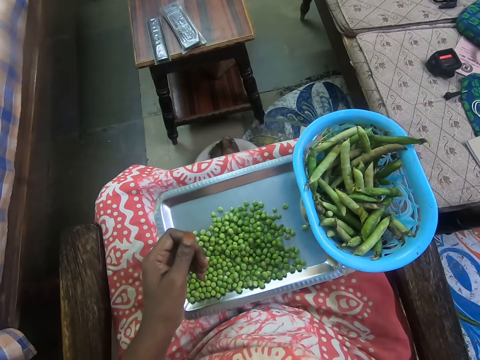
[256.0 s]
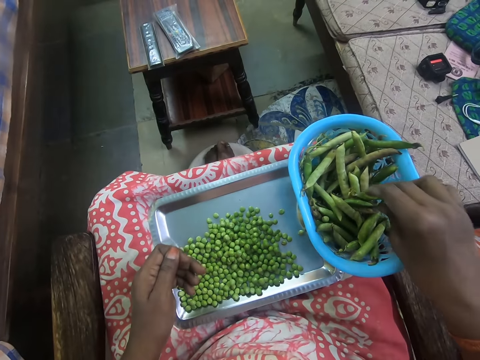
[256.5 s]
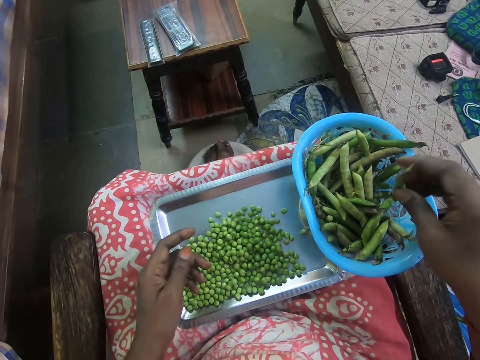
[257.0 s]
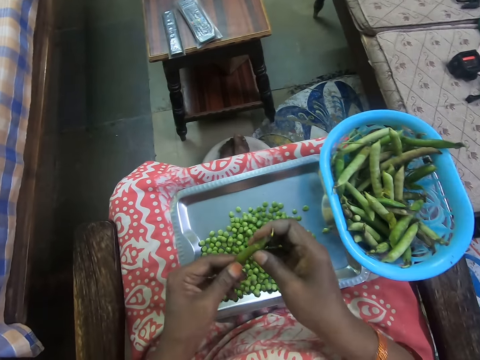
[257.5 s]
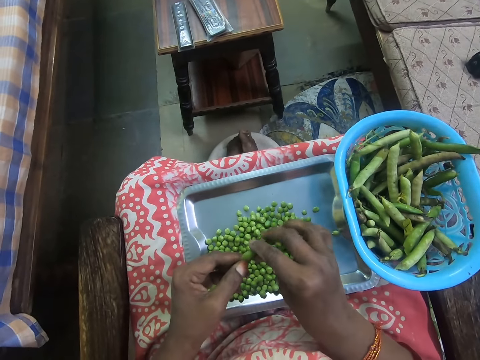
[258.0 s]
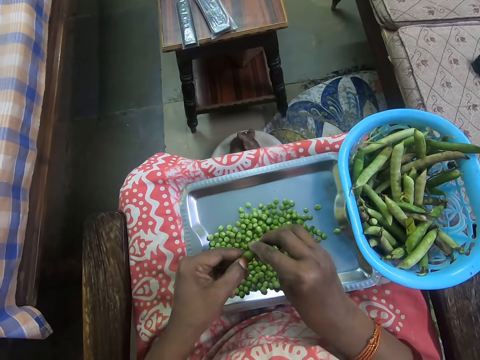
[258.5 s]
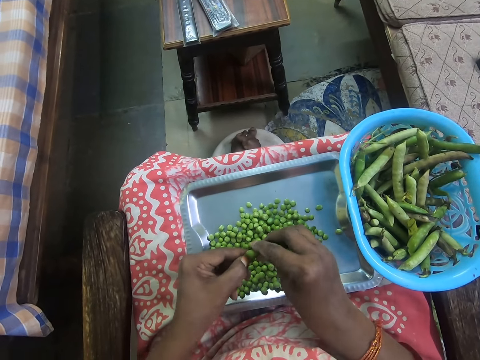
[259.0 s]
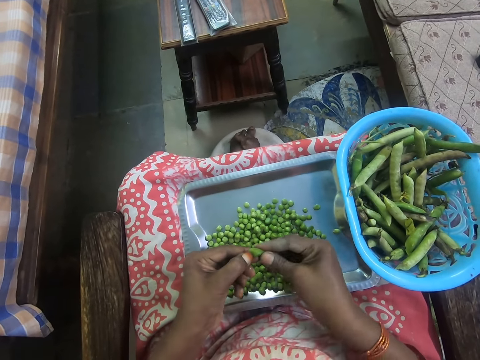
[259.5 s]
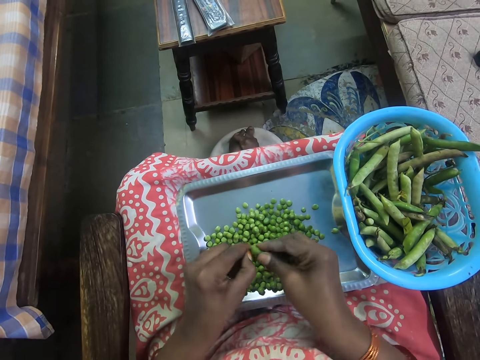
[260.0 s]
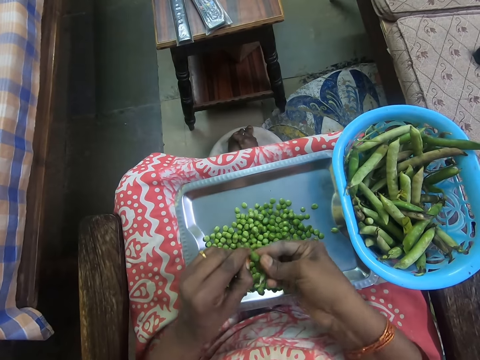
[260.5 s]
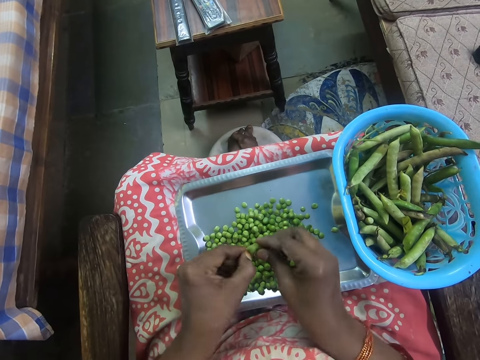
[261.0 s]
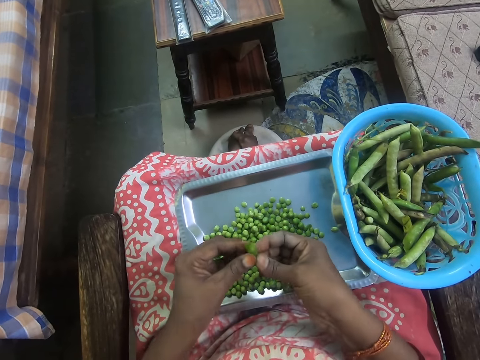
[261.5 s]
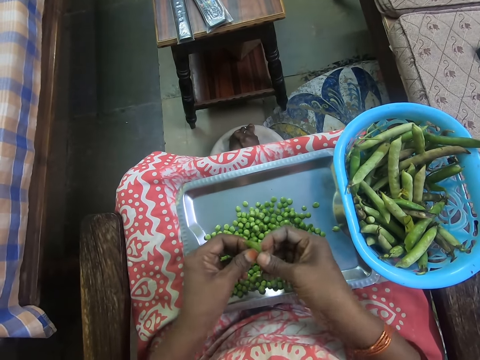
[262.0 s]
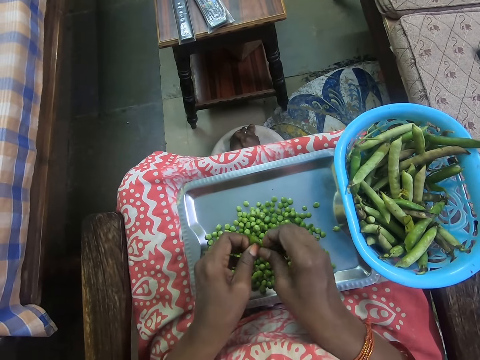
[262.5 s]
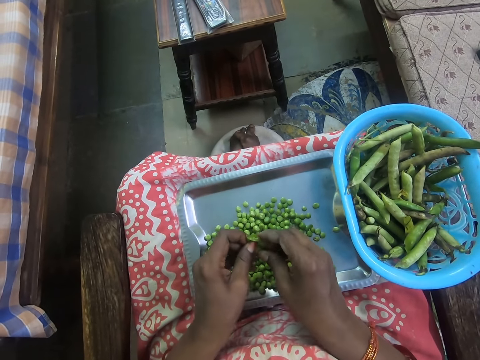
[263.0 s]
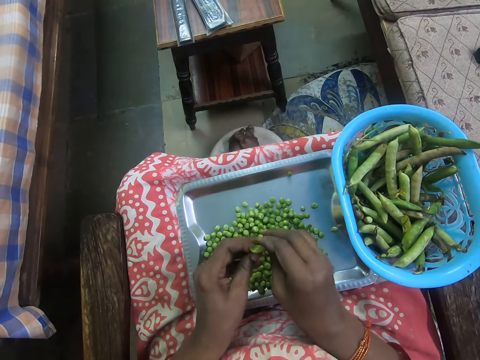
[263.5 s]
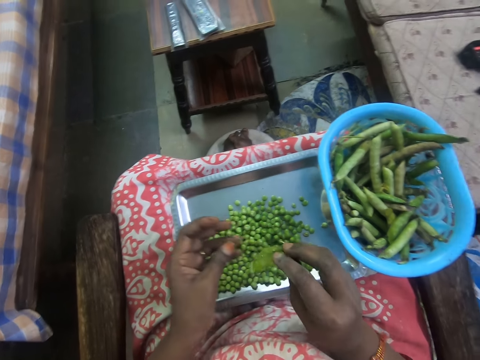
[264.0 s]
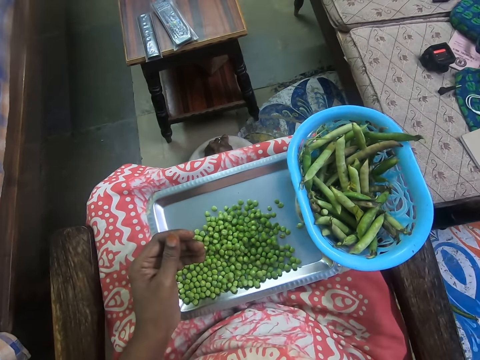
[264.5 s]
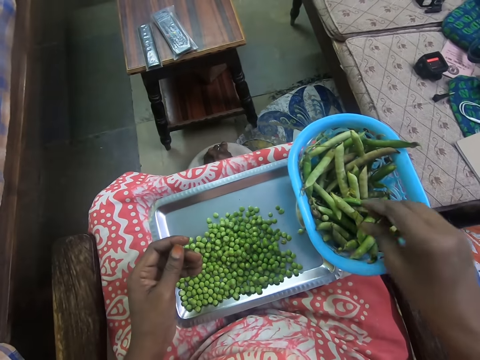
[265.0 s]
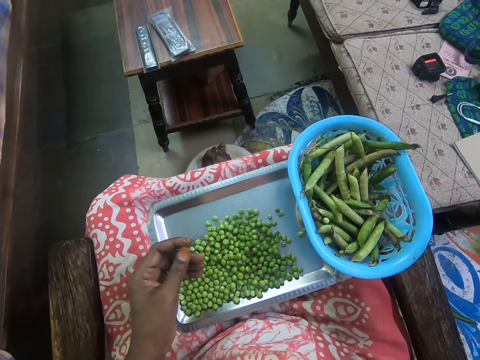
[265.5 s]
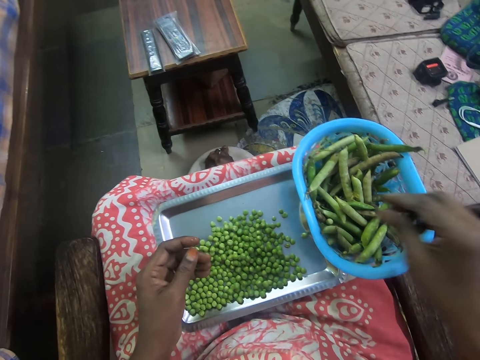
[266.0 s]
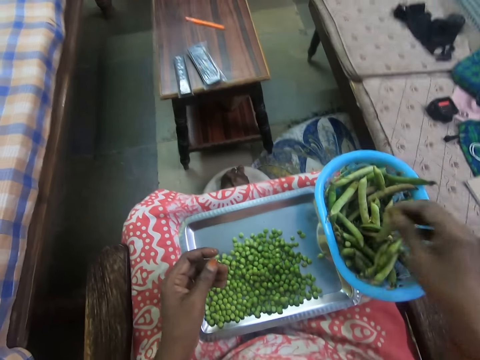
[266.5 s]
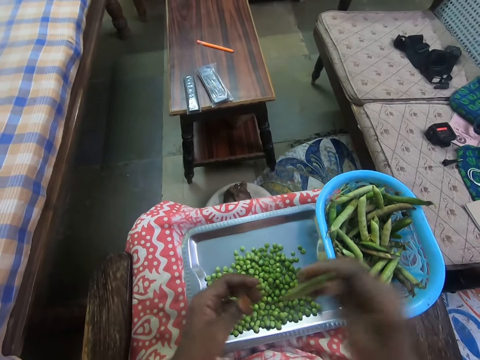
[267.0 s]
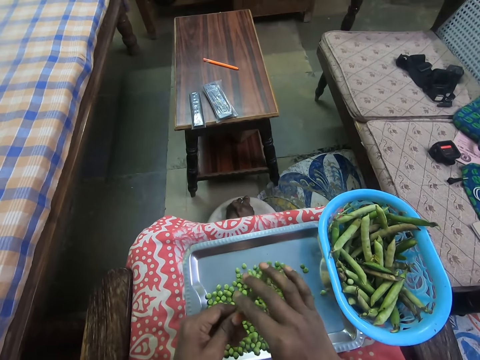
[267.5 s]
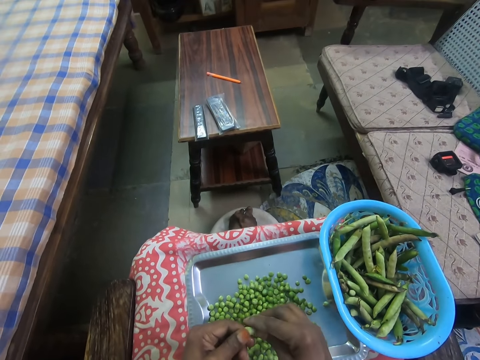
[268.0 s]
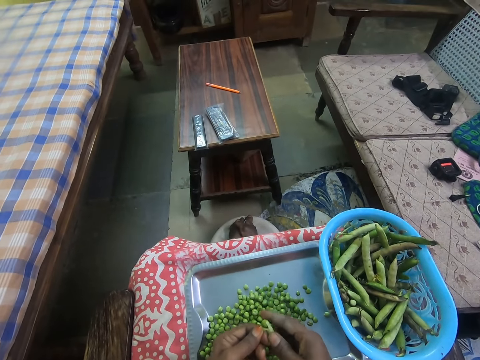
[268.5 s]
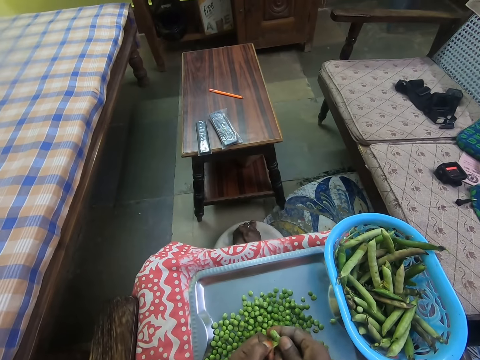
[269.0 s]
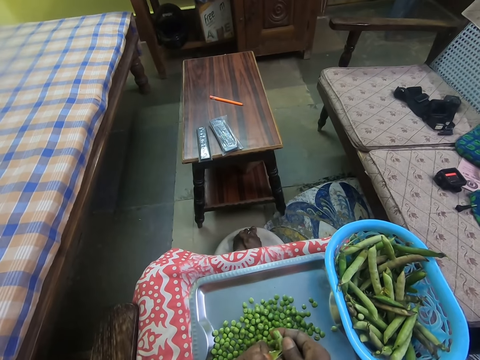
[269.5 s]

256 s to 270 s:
The camera wearer throws the cover or pods on the floor. They take peas from the bowl. They remove the peas from the cover. They peel the peas. They remove the peas from the pods. They put the peas on the tray. They throw the cover on the floor. They take peas from the bowl. They take peas from the bowl again. They remove the peas from the cover. They peel the peas.

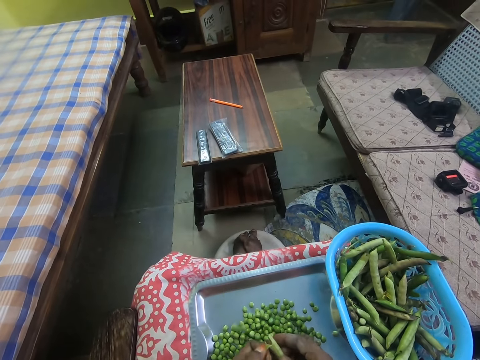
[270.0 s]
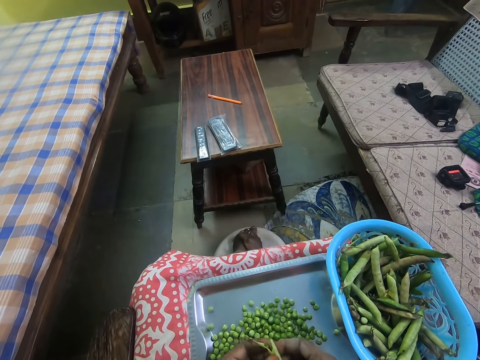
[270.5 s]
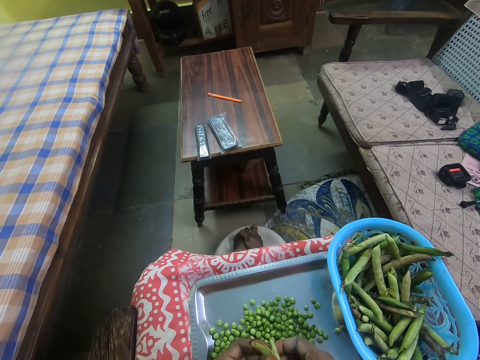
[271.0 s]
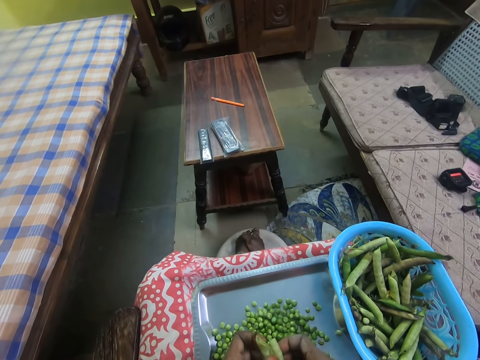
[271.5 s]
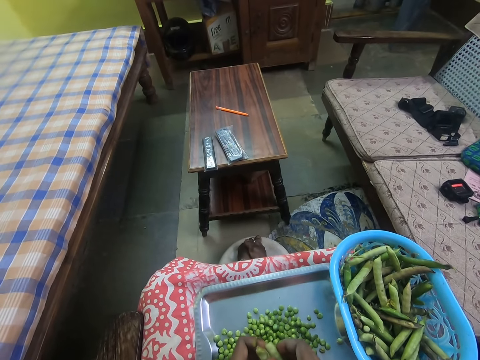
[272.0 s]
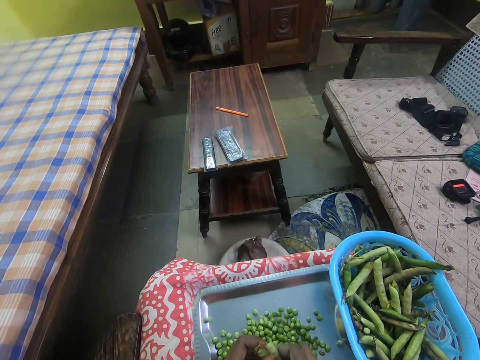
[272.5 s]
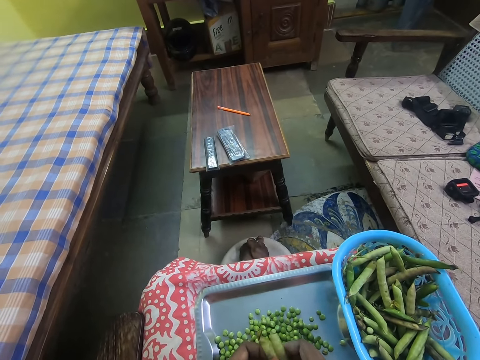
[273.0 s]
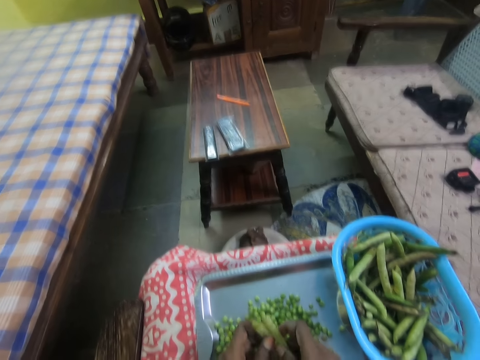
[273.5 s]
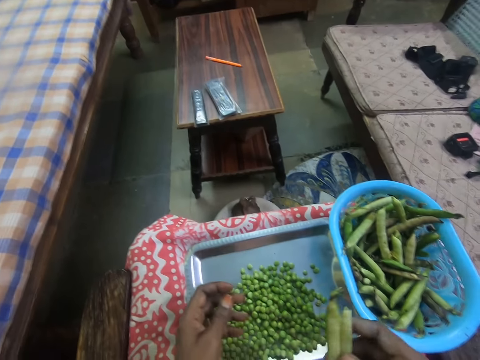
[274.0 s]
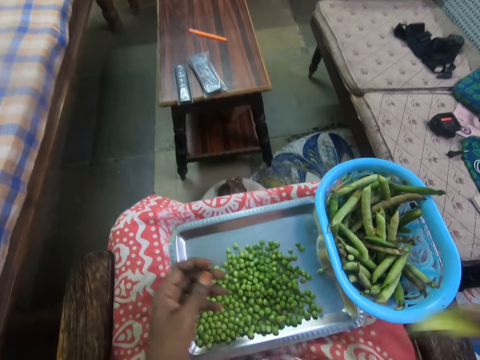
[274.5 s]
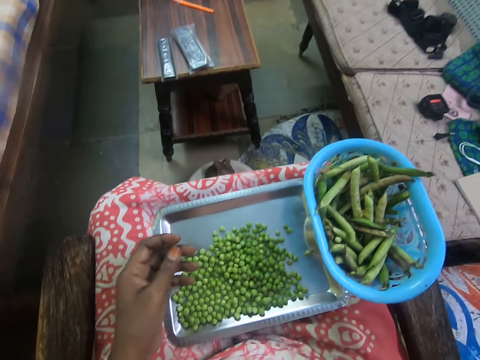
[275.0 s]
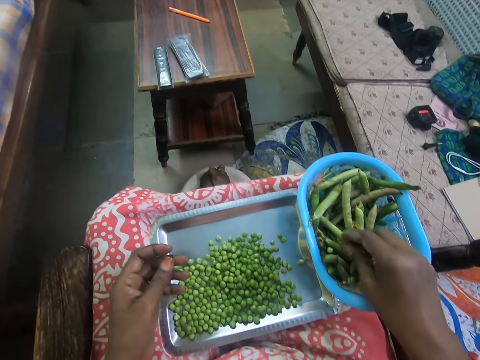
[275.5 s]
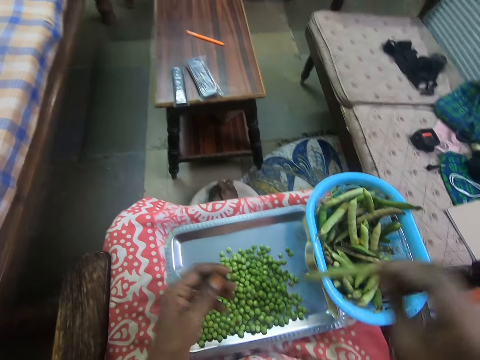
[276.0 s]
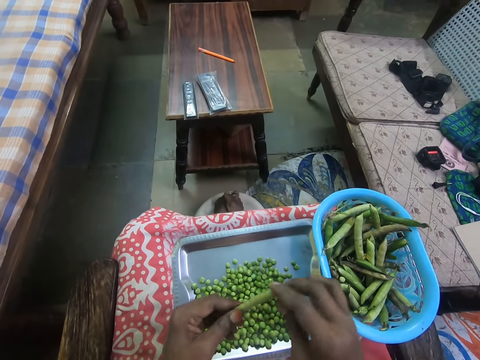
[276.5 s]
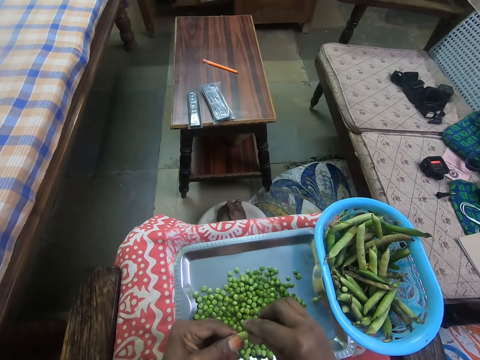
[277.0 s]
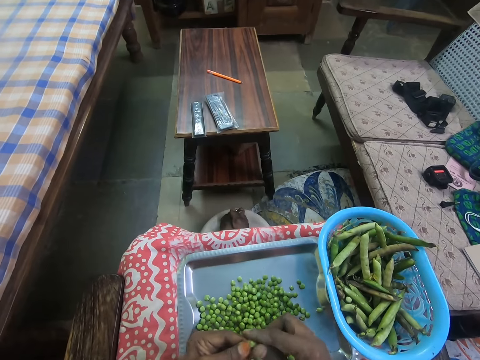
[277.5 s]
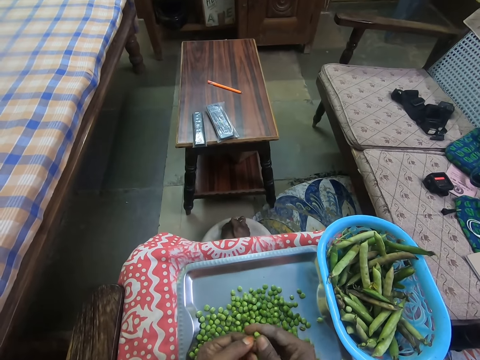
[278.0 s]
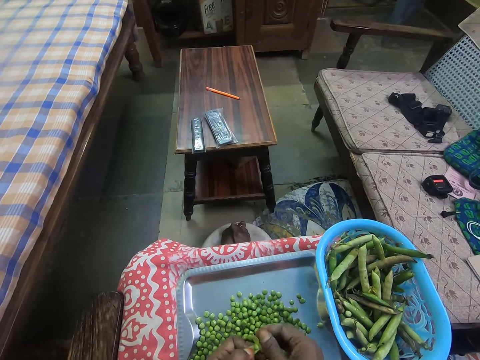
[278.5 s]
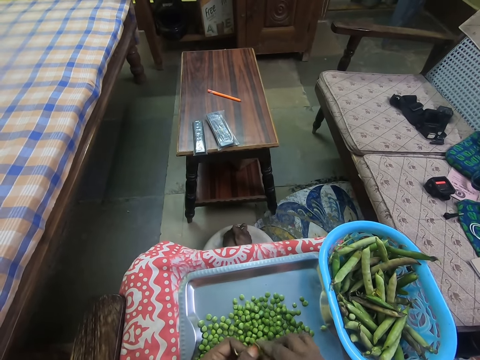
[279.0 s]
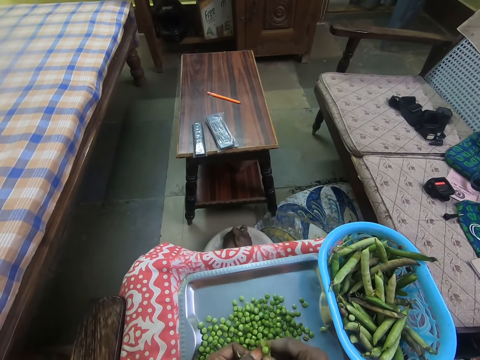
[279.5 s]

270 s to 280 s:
The camera wearer removes peas from the pods. They put the peas on the tray. They throw the cover on the floor. They take peas from the bowl. They remove the peas from the cover. They peel the peas.

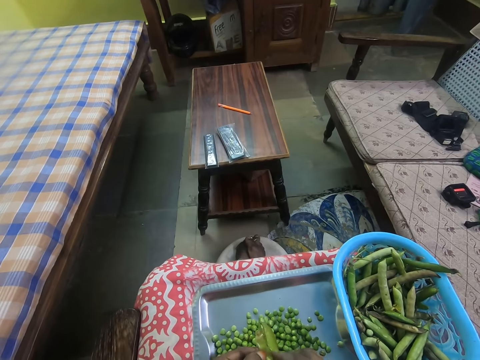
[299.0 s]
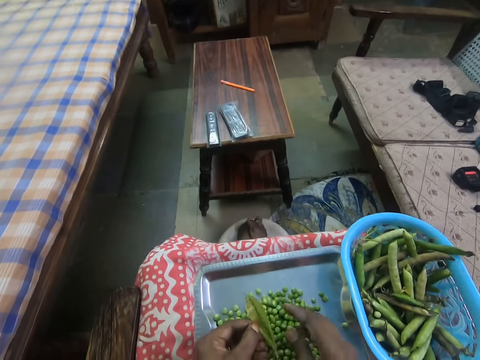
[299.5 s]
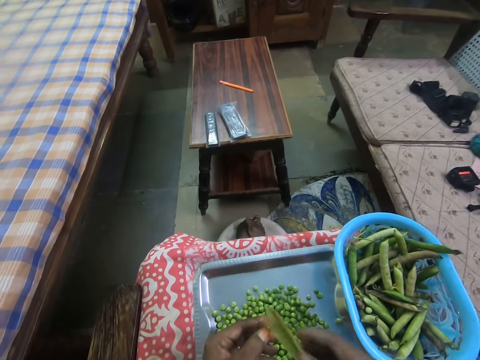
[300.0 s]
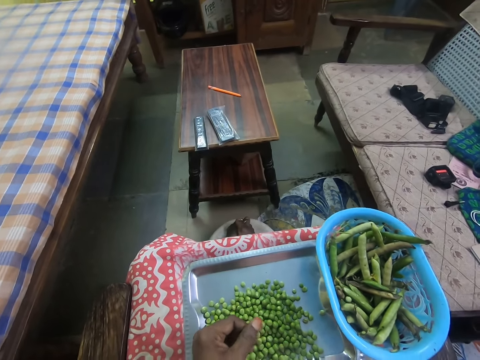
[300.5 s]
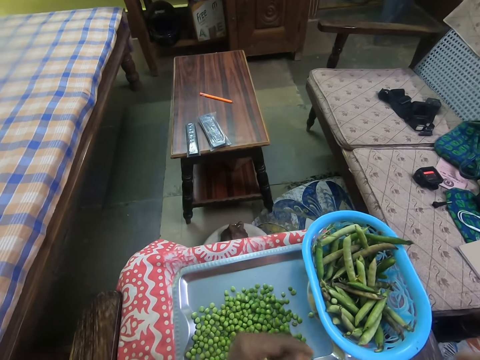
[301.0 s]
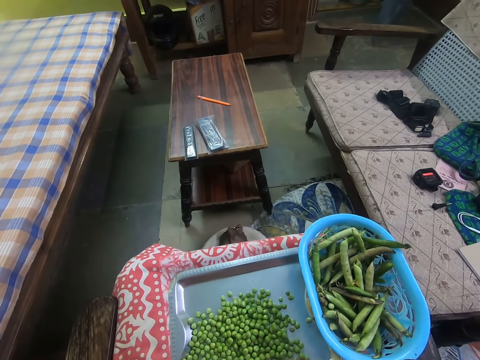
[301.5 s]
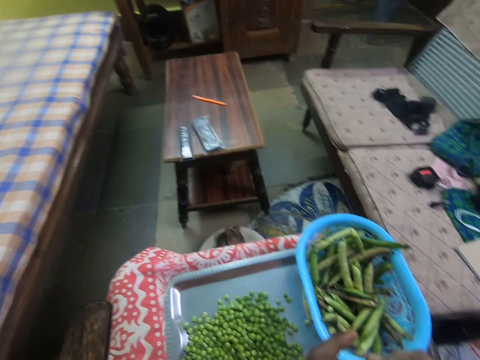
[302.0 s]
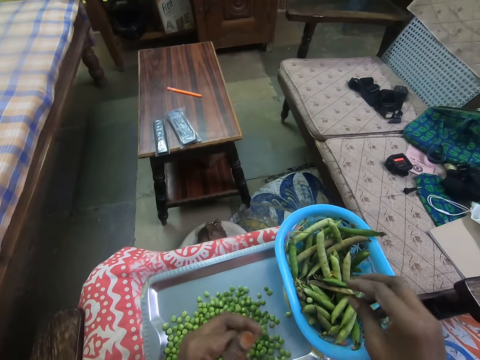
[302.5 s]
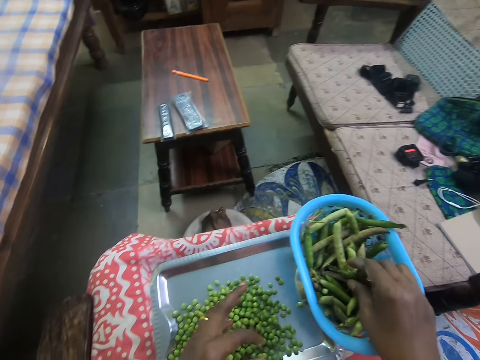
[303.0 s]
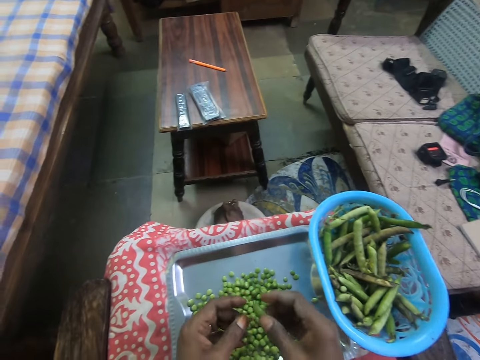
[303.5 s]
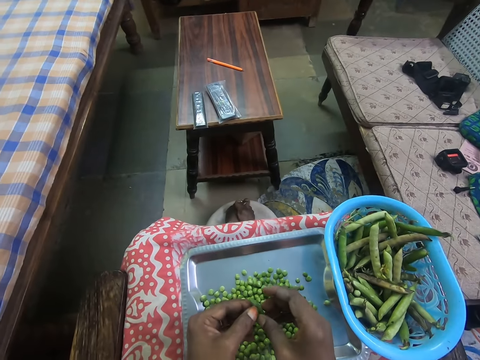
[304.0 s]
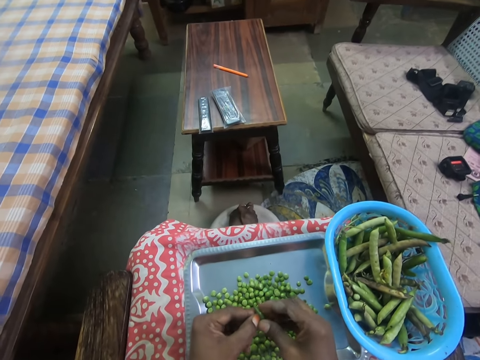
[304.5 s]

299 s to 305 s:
The camera wearer throws away the outer part of the peas. They pick up a pod.
